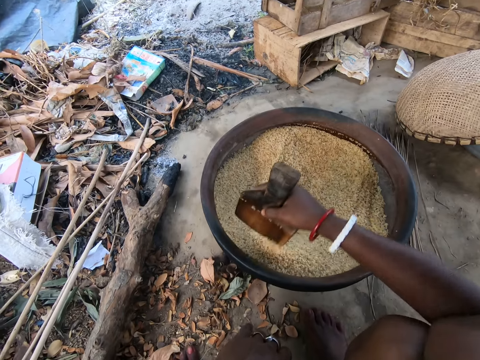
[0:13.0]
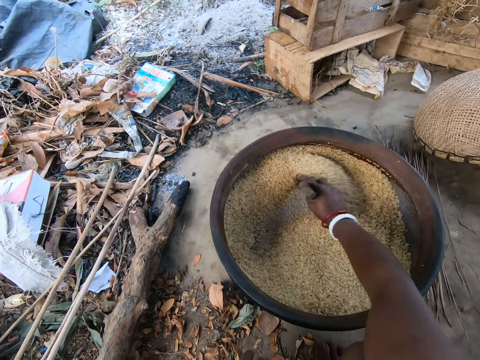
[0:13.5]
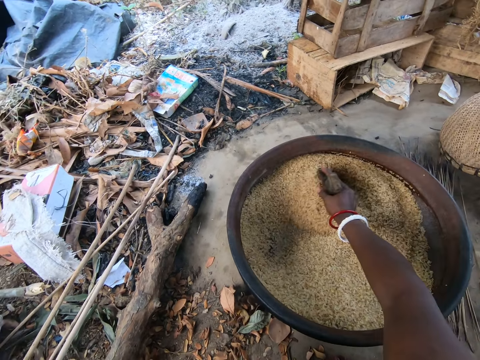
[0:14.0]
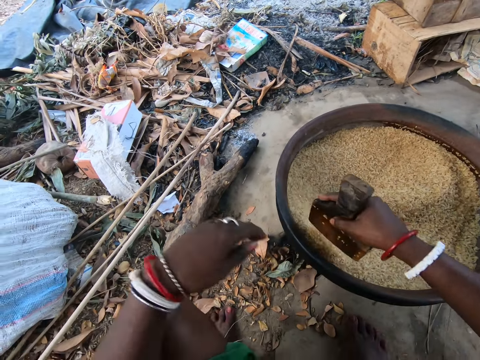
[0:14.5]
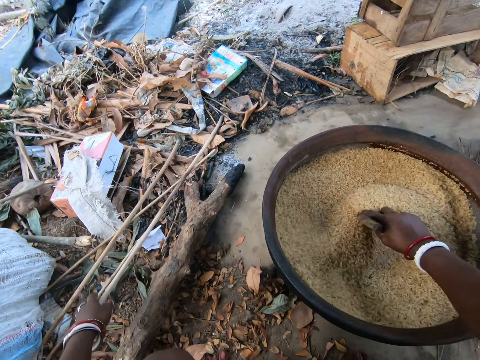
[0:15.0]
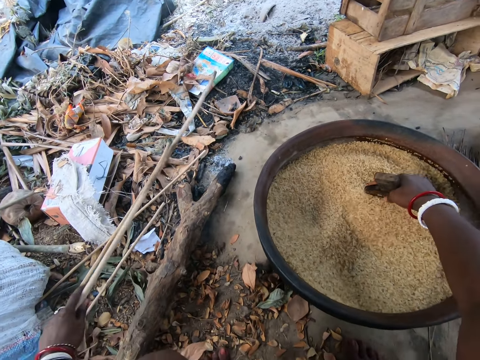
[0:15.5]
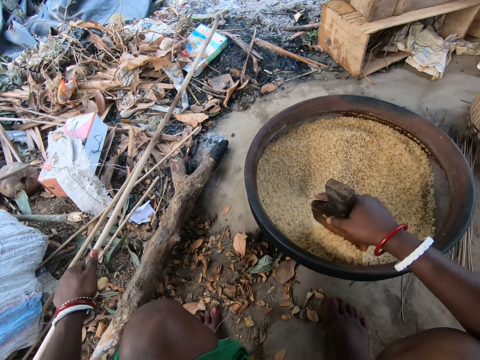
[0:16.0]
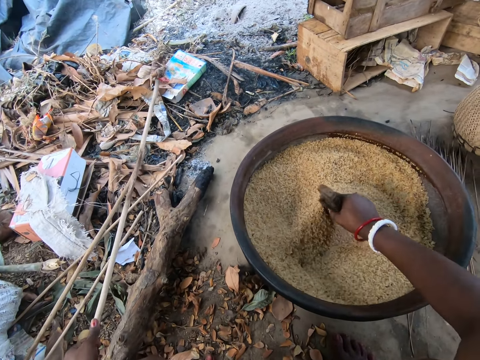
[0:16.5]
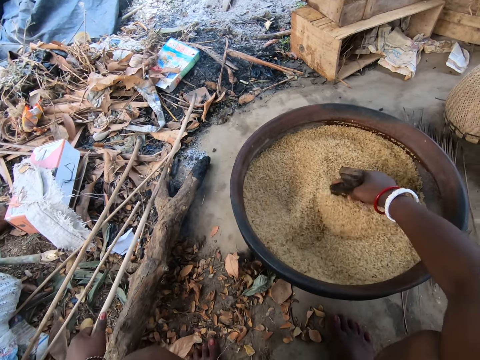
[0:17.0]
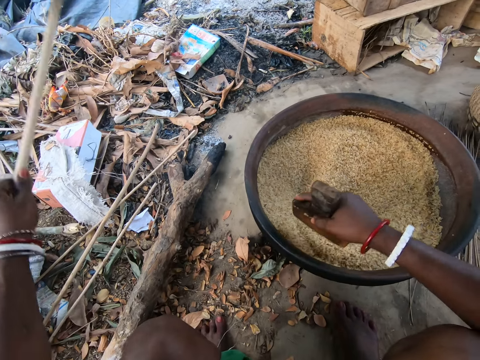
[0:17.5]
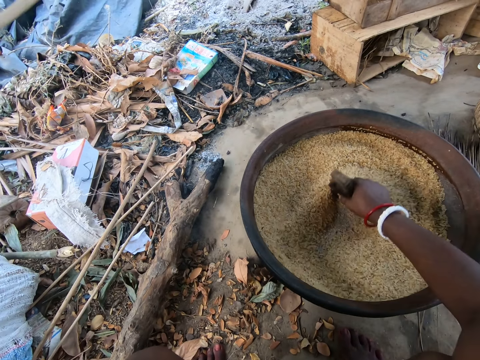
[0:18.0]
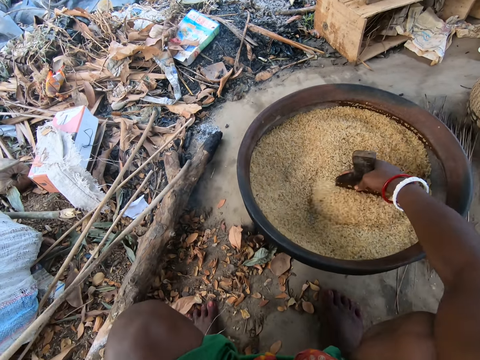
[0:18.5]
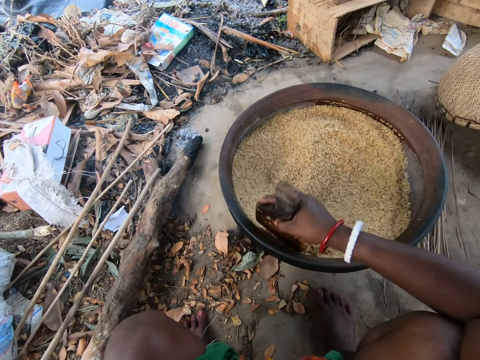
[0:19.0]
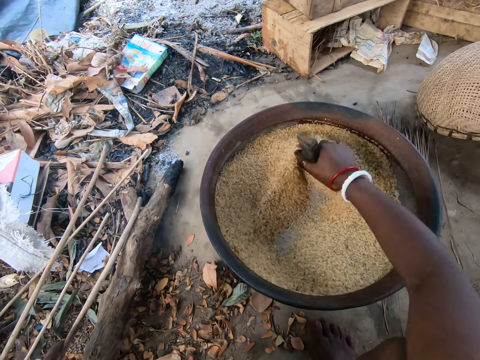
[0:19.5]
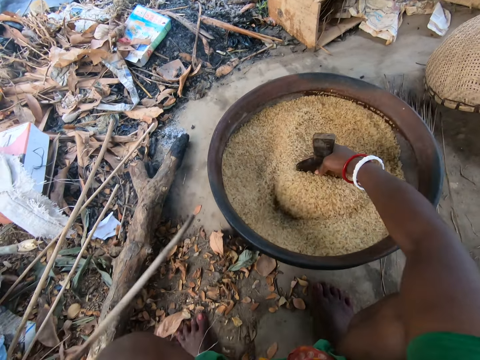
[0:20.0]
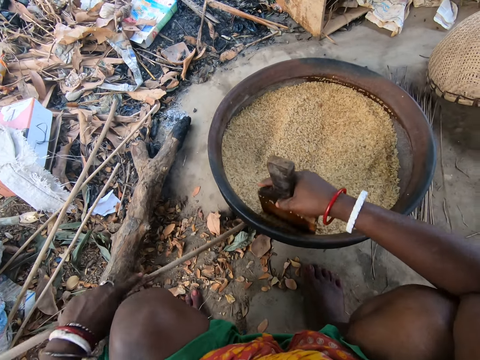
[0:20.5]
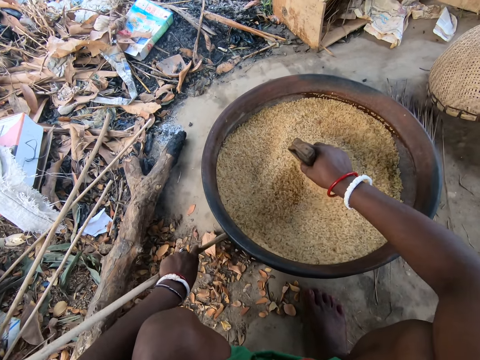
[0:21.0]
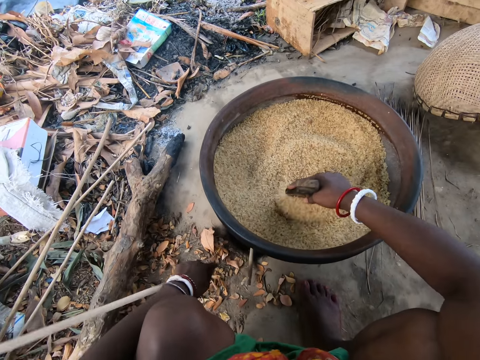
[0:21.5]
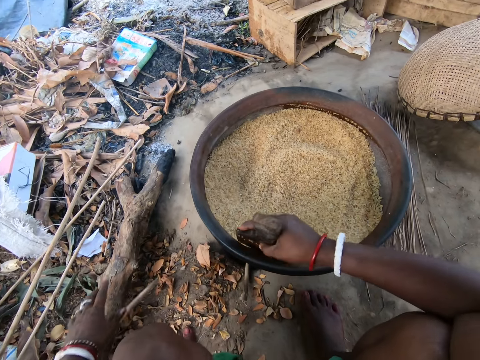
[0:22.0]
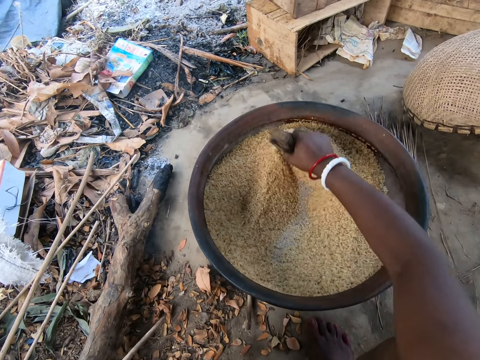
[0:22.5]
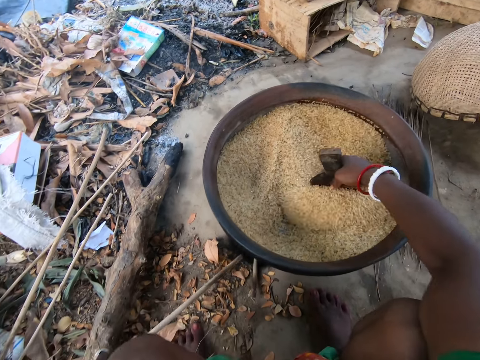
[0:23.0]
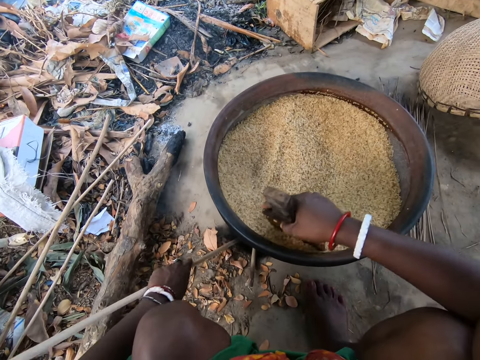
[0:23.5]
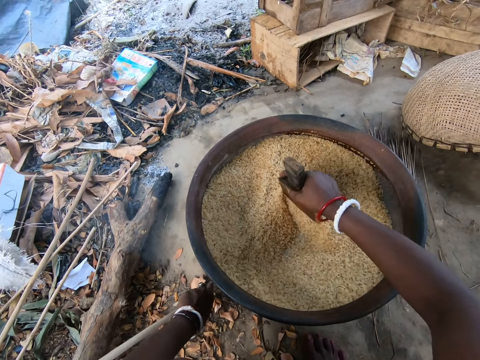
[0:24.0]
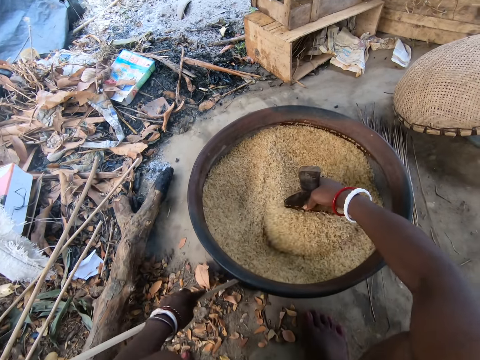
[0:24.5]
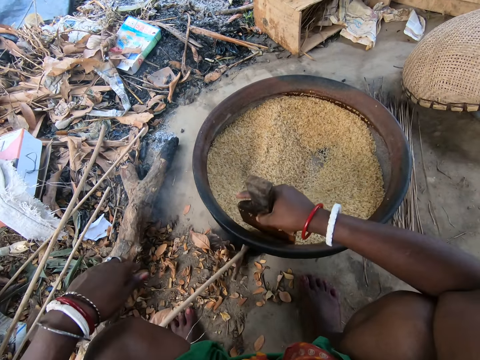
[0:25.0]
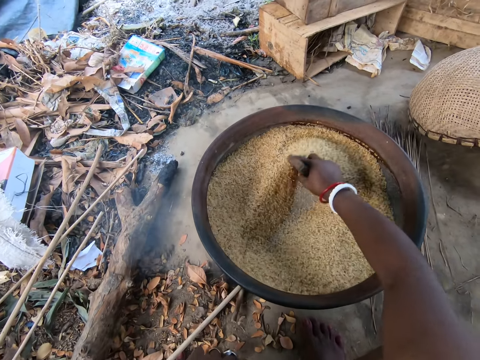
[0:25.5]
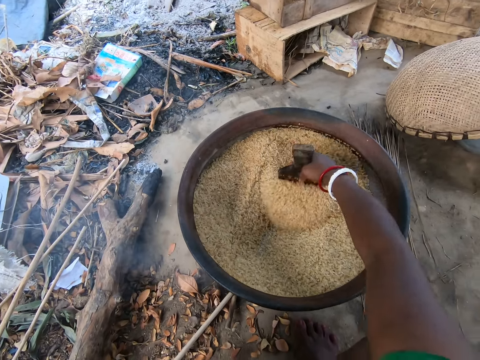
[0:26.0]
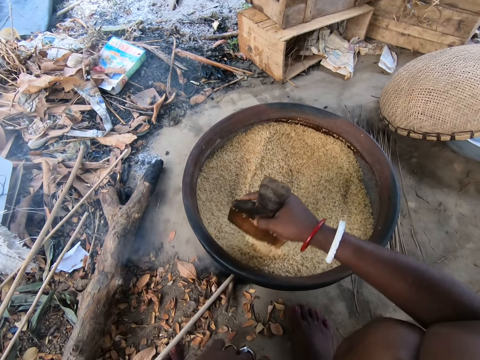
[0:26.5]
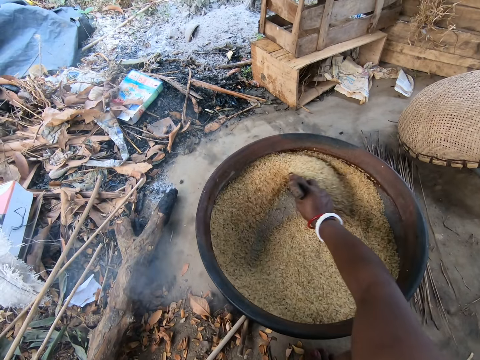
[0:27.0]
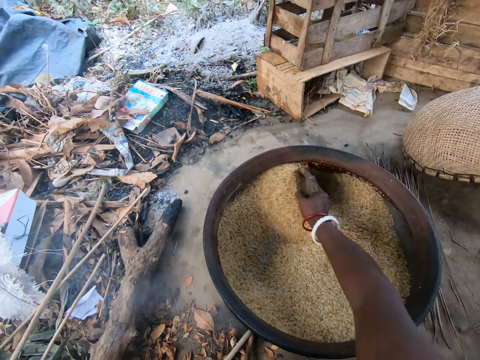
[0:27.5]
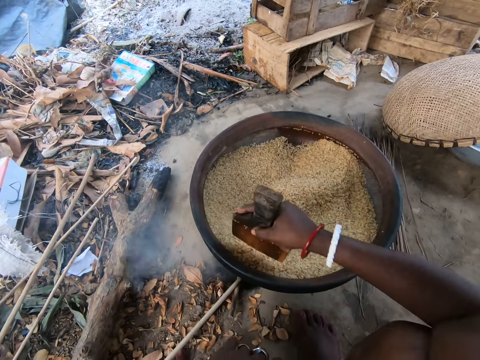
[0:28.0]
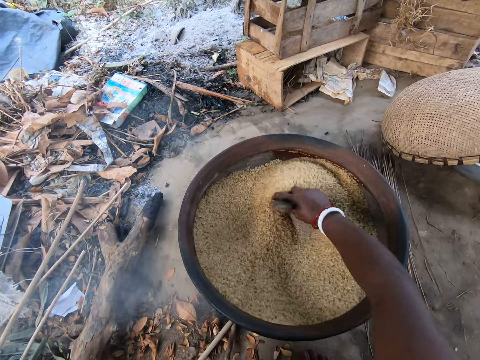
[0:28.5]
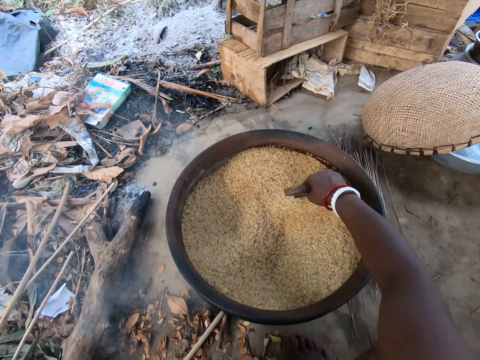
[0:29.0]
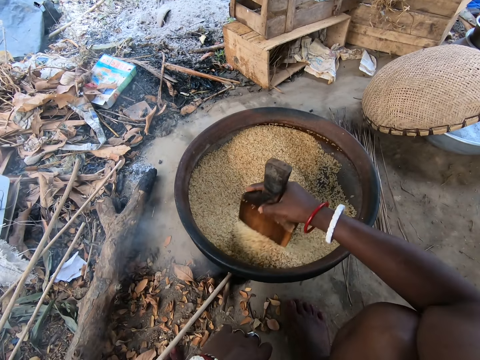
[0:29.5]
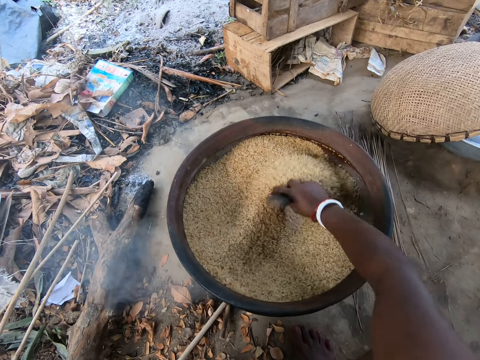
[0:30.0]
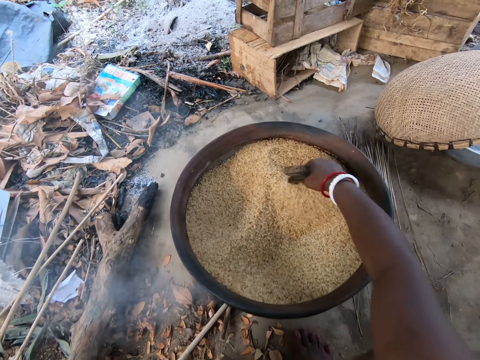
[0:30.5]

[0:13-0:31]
The camera wearer picks a stick or fire wood on the ground with her left hand. She stirs something in the pot. She places the stick in an earthen stove under the pan with her left hand. She breaks the fire wood. She stirs something in the pot. She puts the fire wood into the fire. She stirs something in the pot.

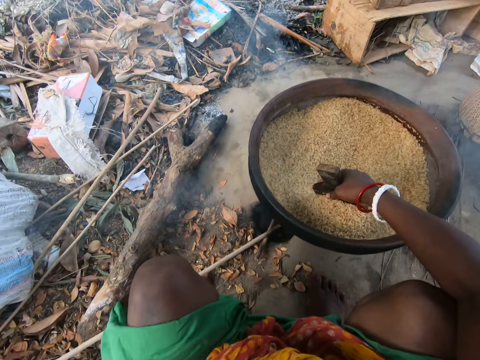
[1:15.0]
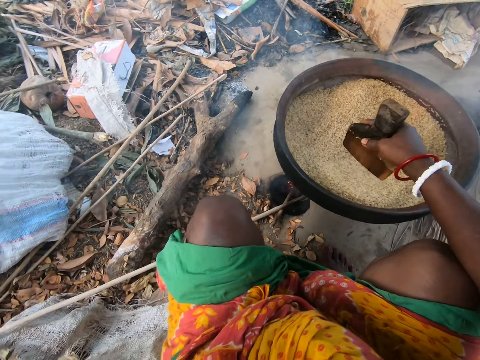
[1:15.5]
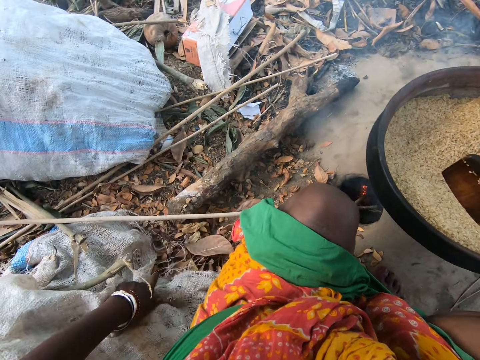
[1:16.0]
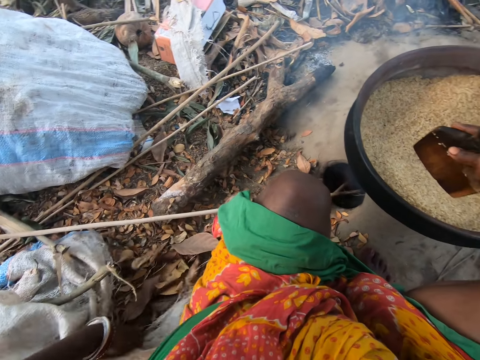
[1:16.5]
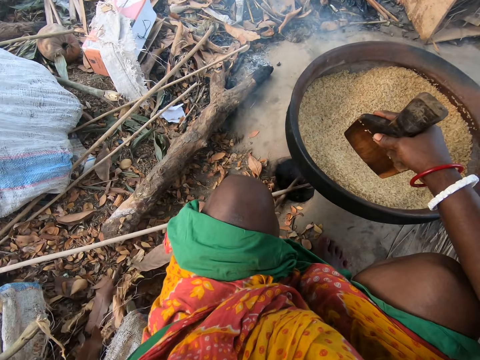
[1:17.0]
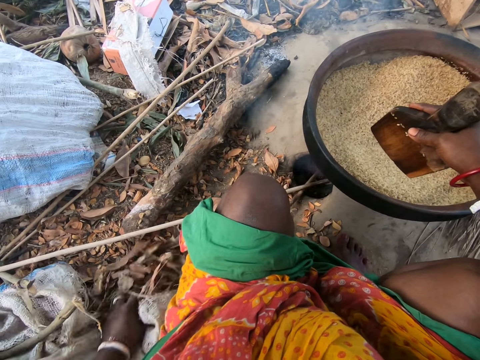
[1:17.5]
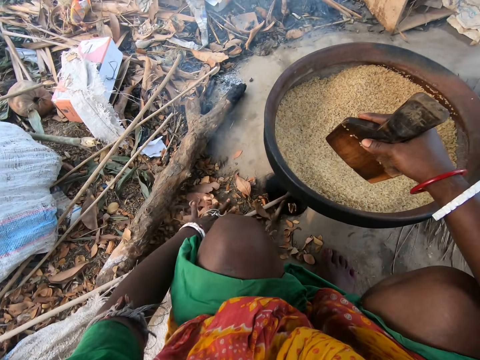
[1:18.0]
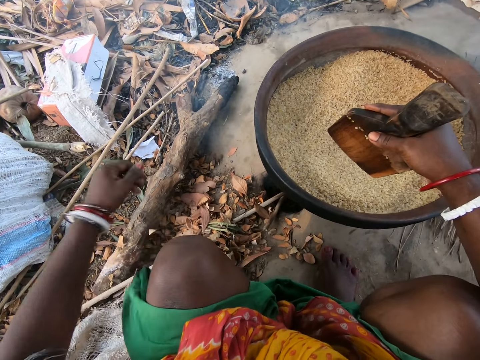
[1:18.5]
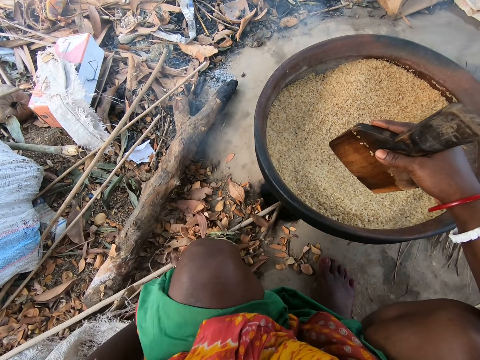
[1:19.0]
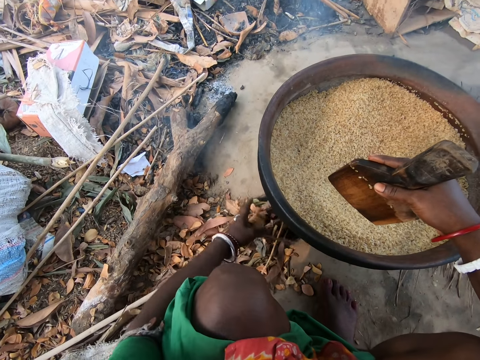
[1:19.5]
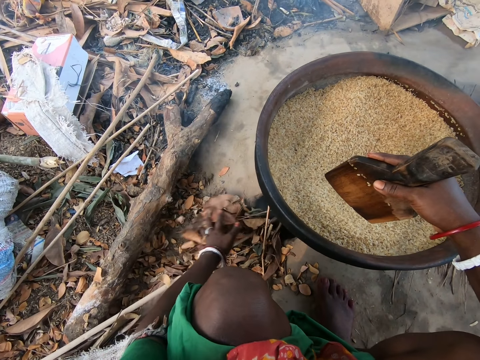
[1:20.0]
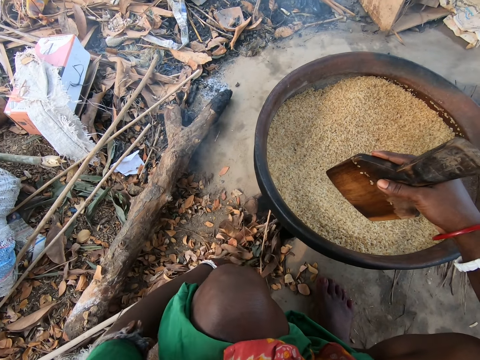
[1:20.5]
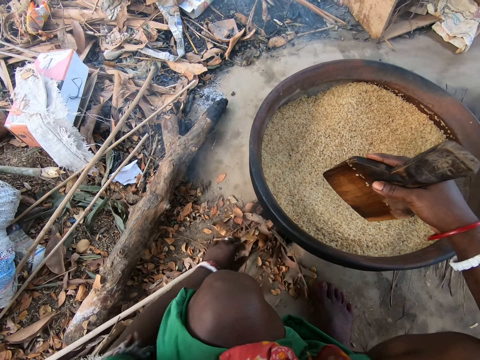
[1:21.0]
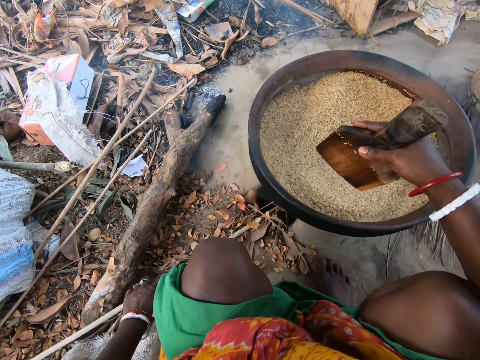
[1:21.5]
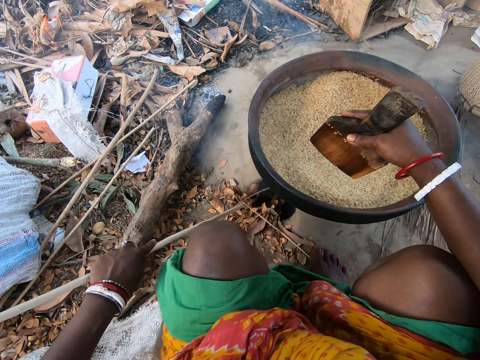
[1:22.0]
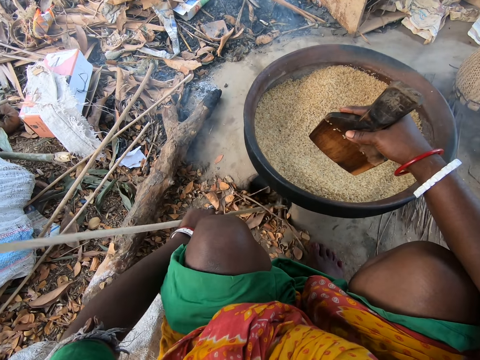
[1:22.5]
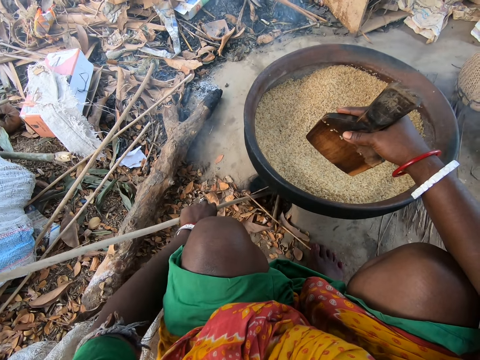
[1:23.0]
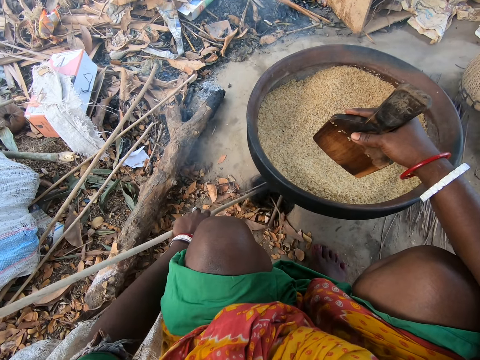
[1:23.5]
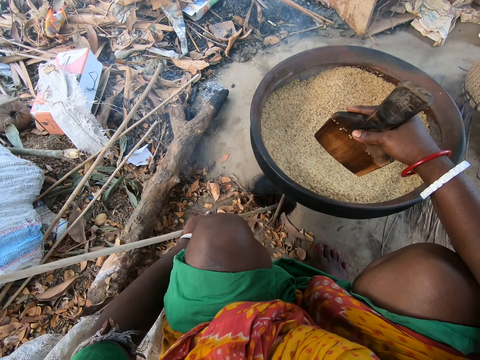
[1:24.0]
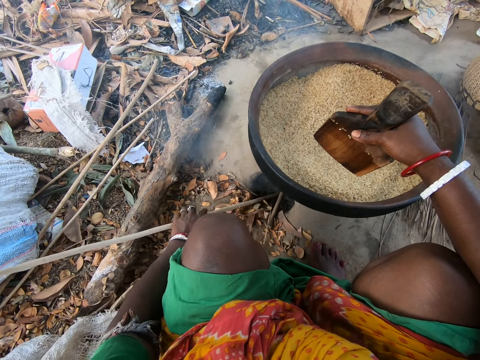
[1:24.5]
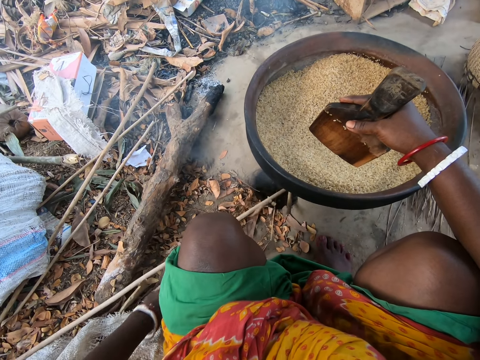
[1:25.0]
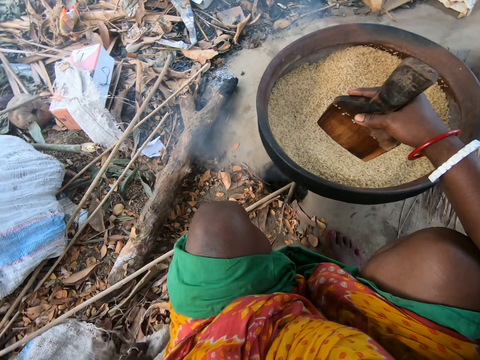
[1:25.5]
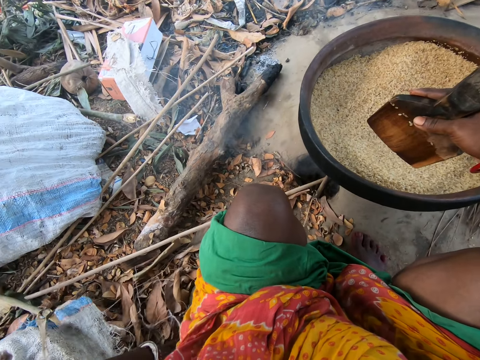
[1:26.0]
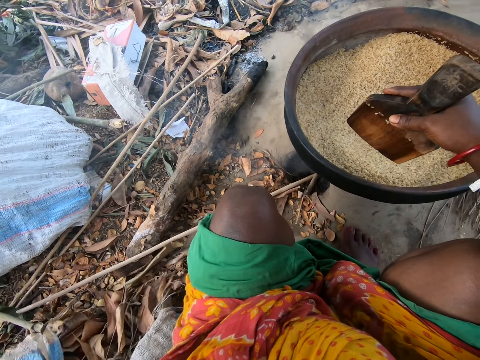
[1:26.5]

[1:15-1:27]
The camera wearer removes the leaves from the sack. She lifts the sack with her left hand. She pushes the dry leaves under the sack to the earthen stove with her left hand. She picks a stick from the ground with her left hand and pushes the dry leaves into the earthen stove with the stick in her left hand. She adjusts the fire wood in the fire. She places the stick on the ground with her left hand.
